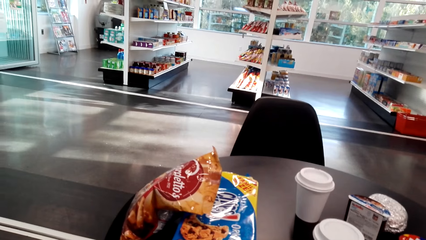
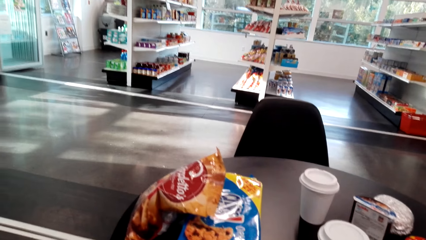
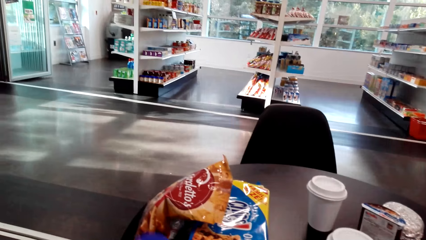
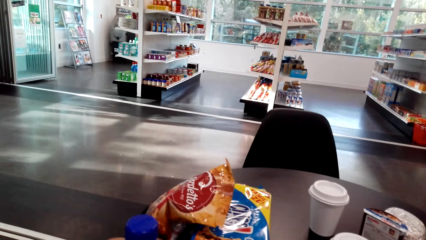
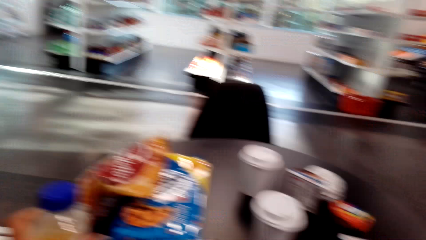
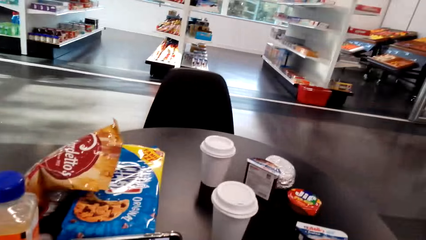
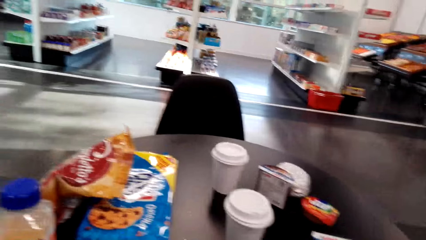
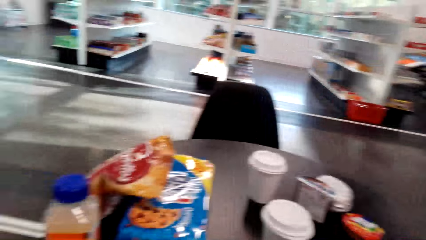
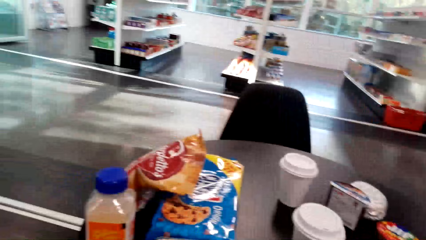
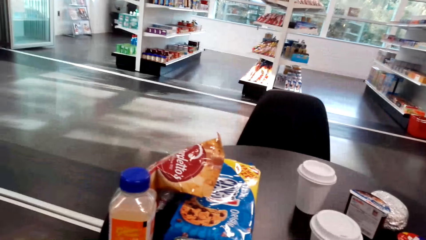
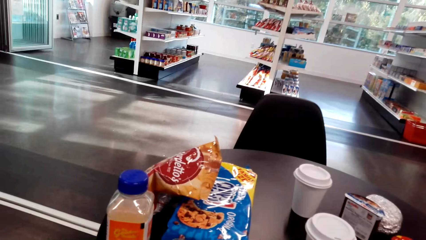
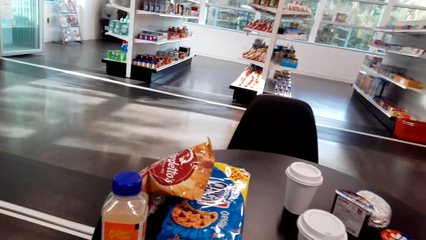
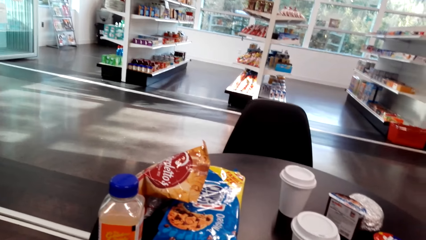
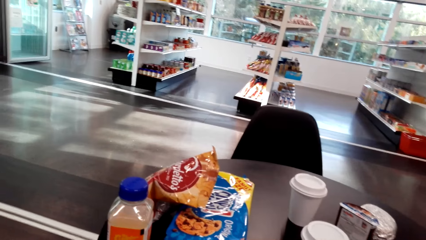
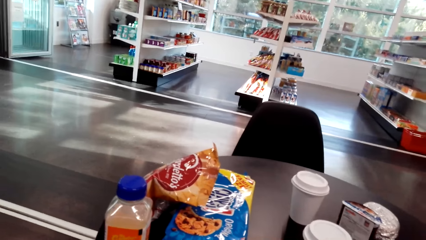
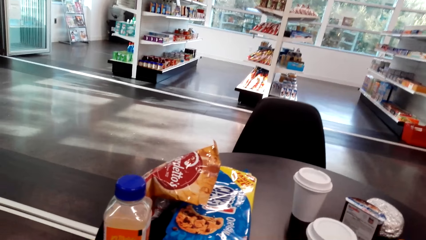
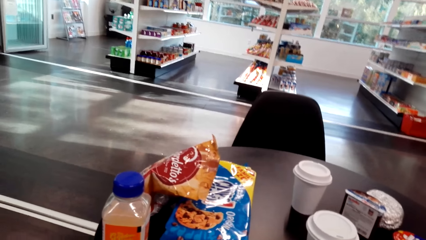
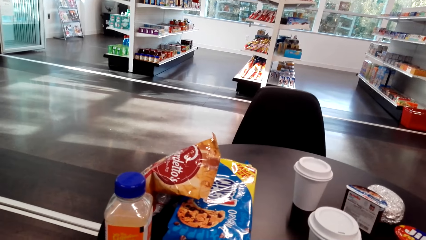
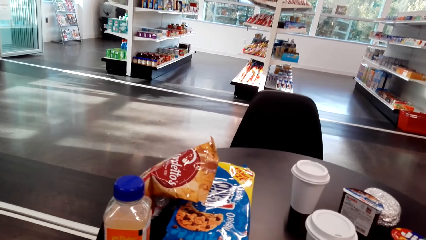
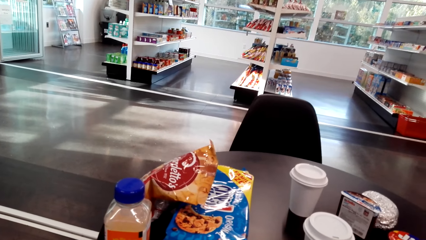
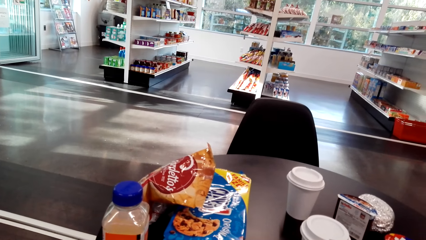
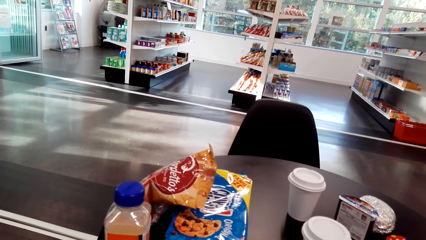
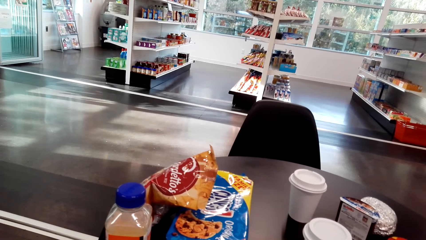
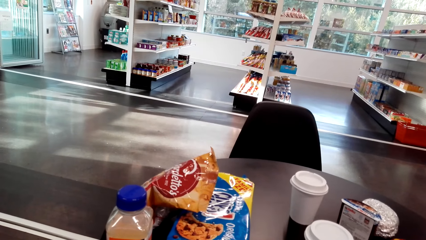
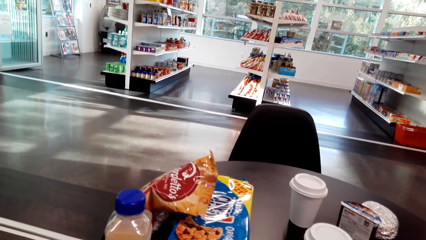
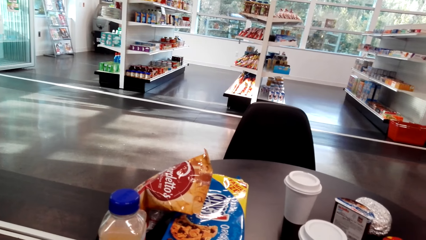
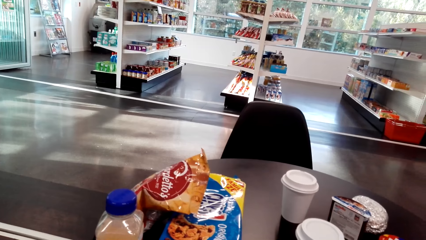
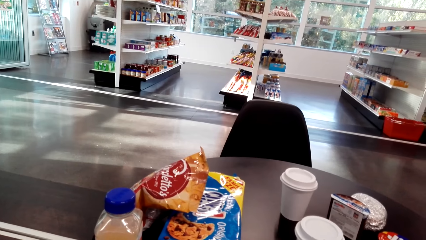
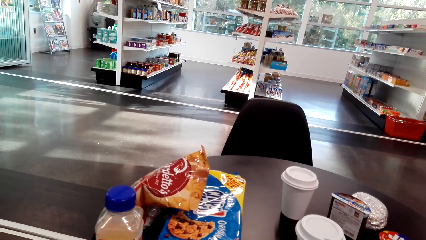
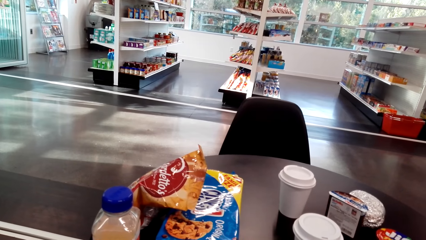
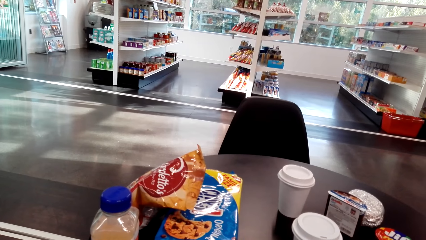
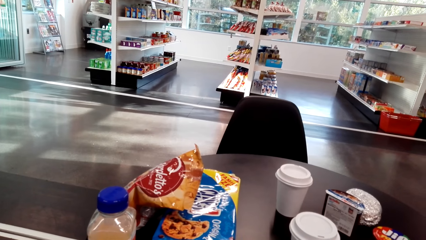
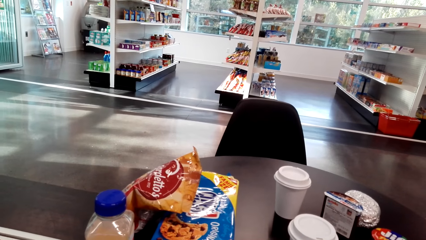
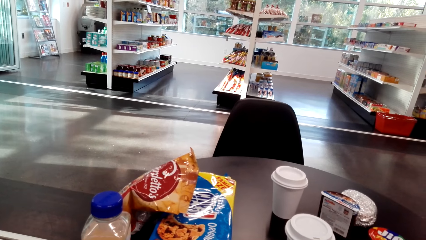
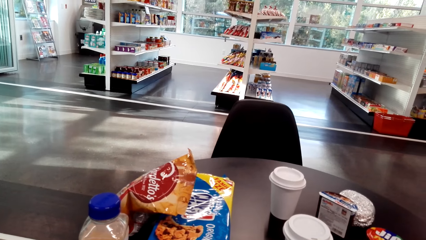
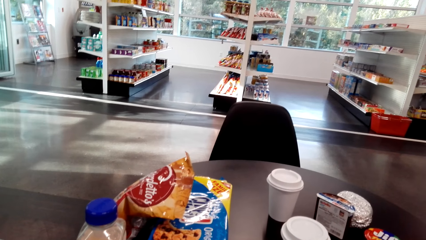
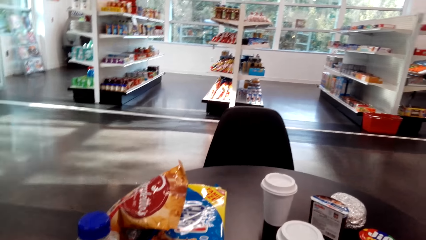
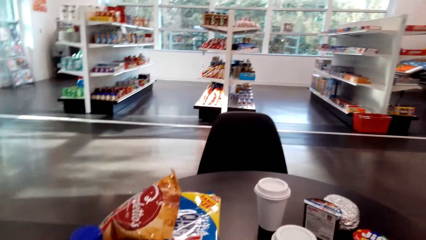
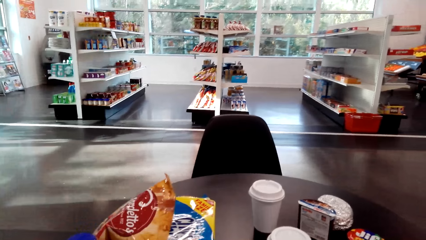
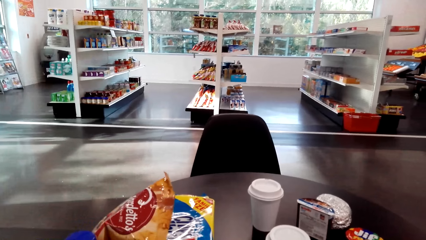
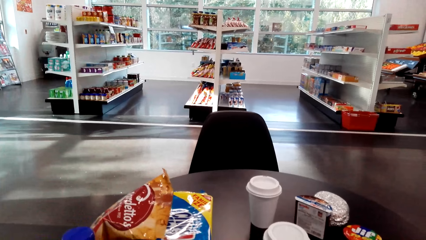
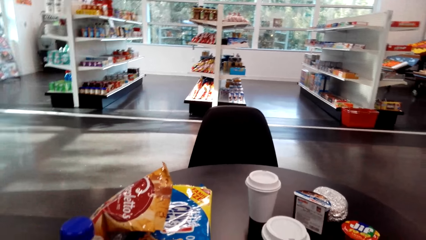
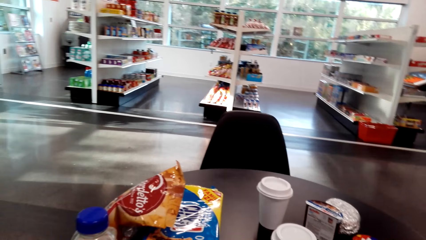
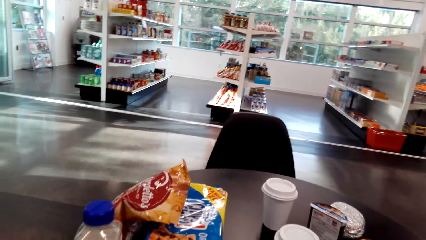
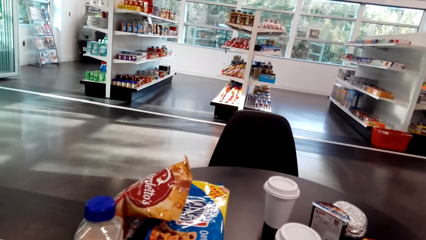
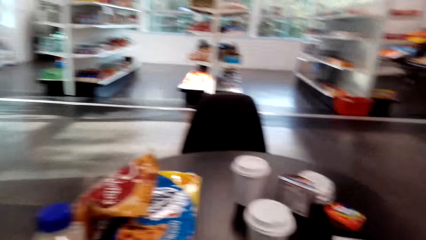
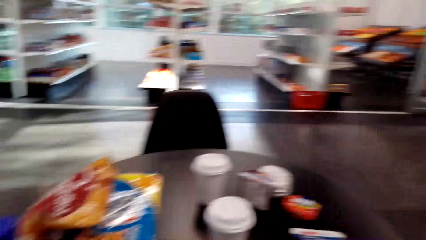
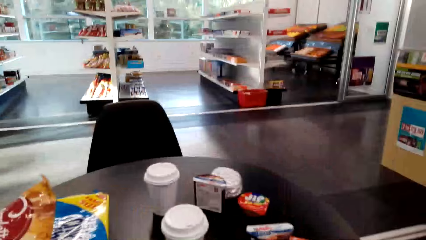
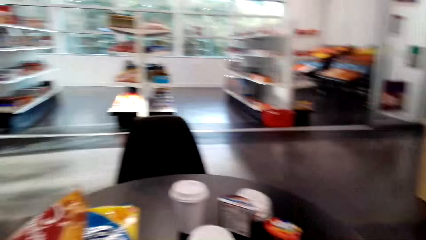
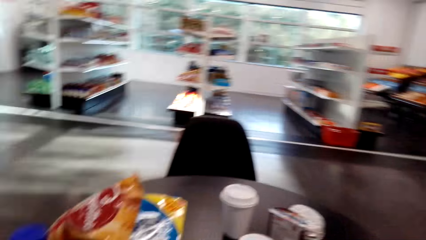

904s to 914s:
The camera wearer watches a video on the phone.

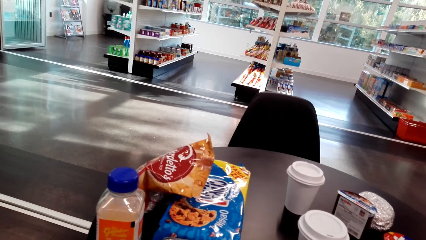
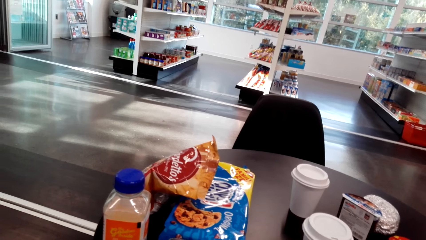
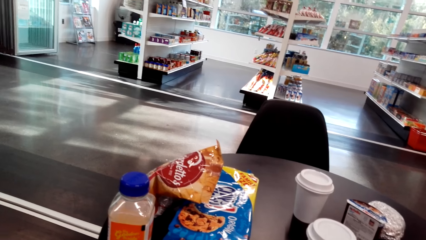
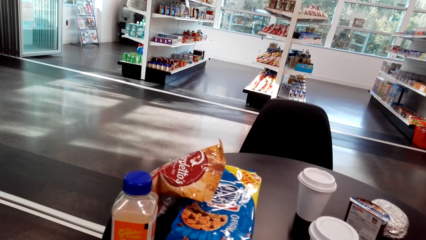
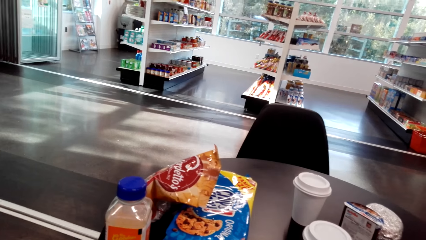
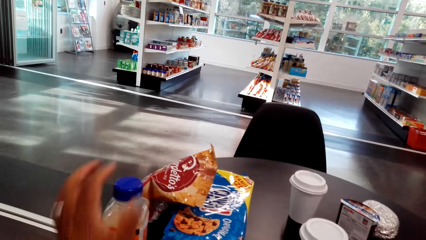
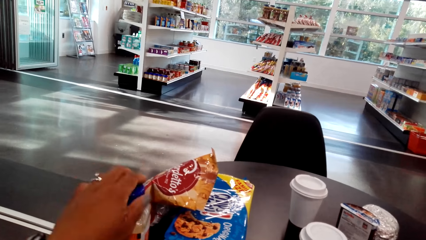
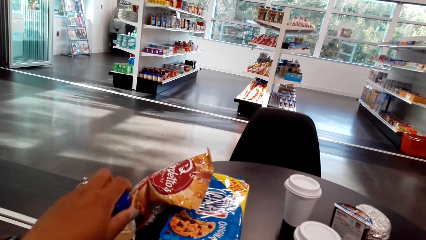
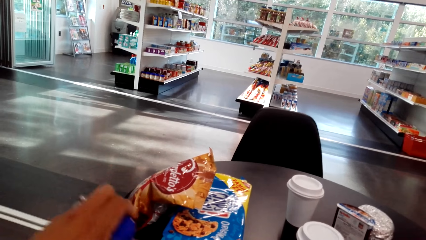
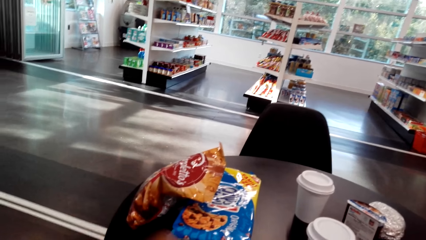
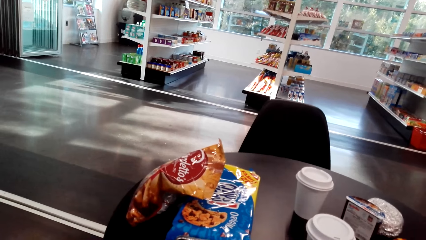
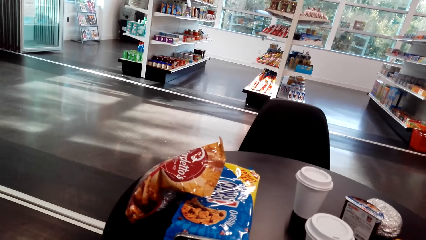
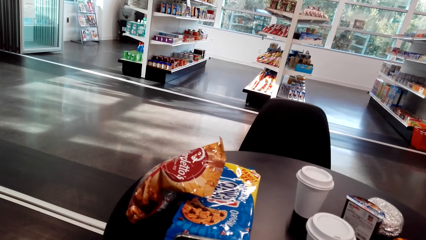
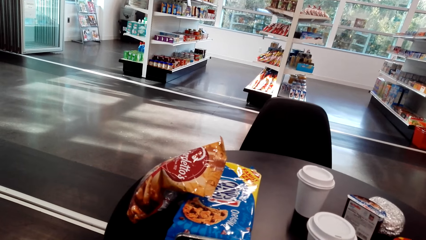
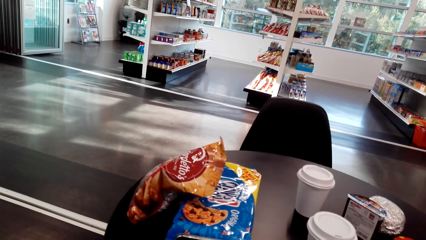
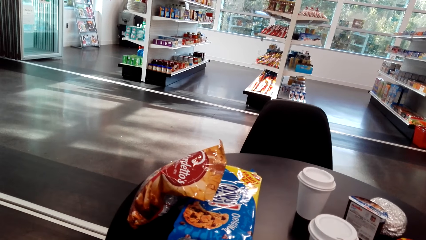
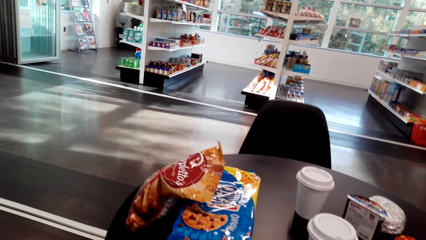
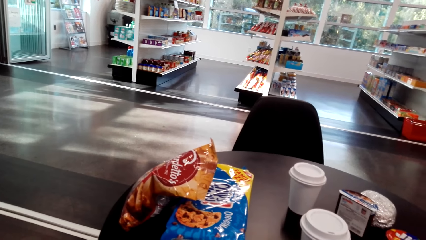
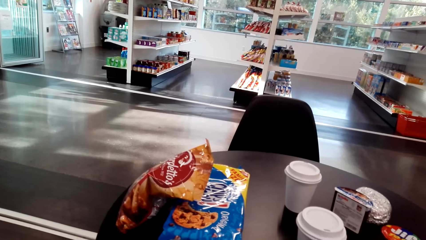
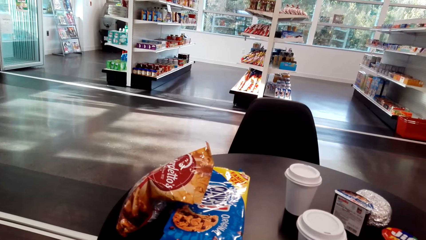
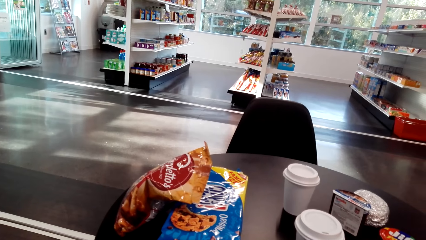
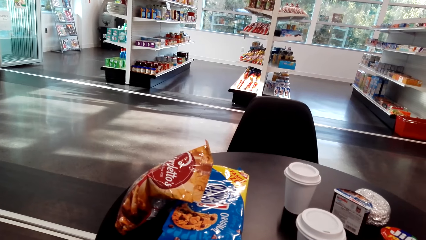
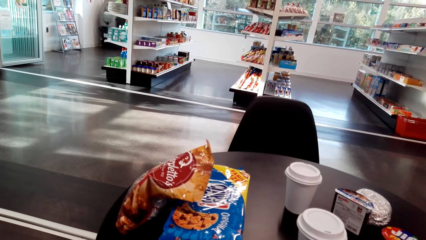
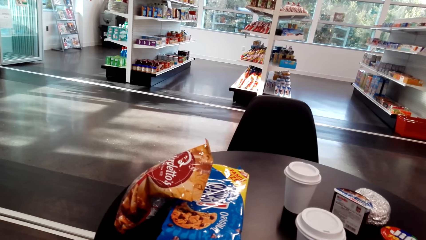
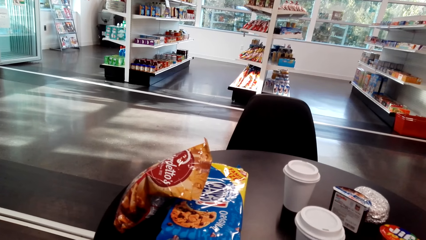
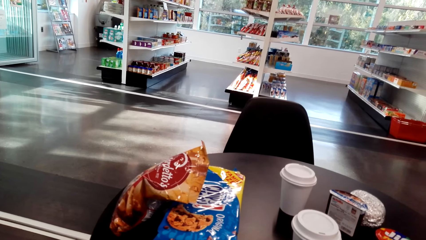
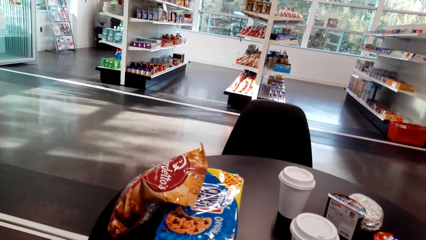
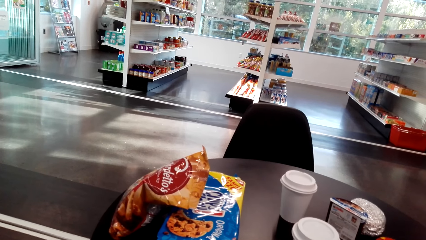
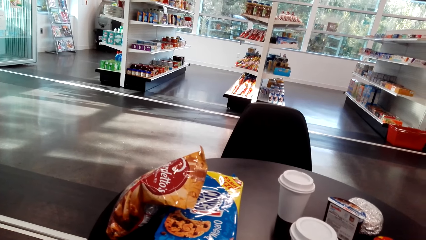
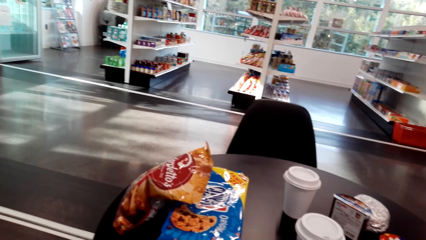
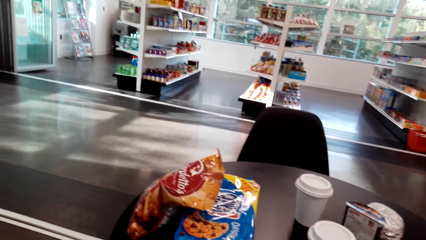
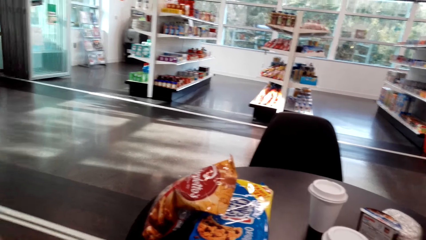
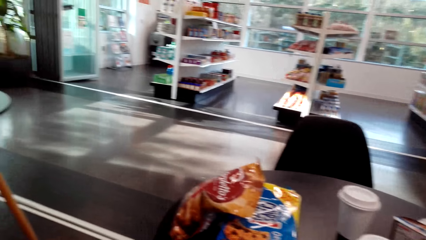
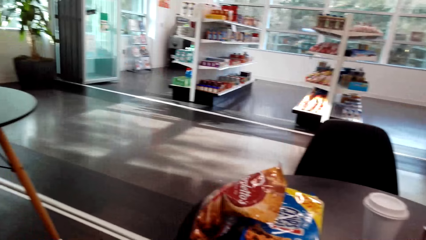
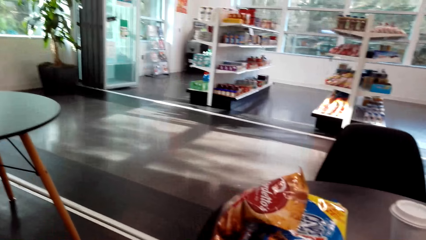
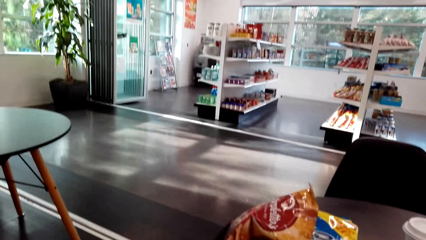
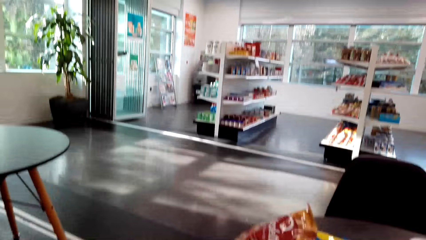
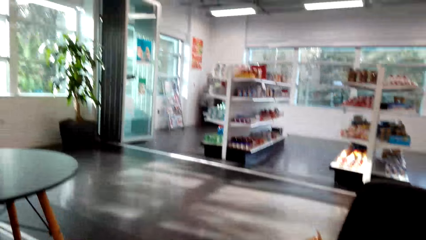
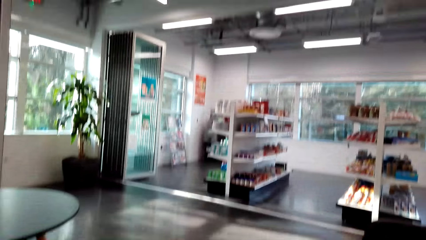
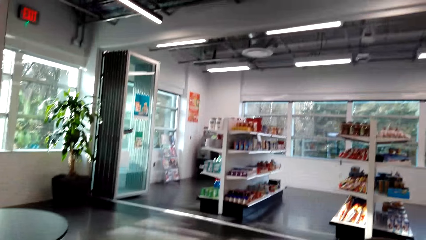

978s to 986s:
The camera wearer picks up a bottle from the table. They pull the bottle closer.
